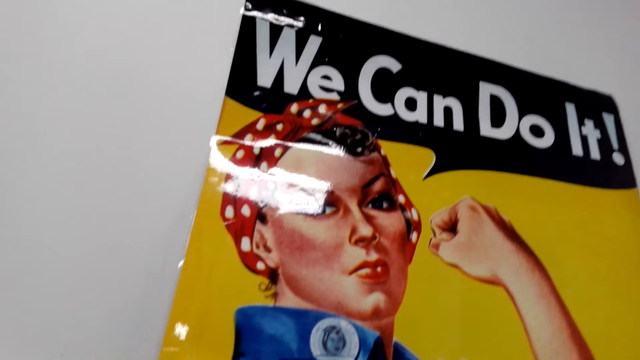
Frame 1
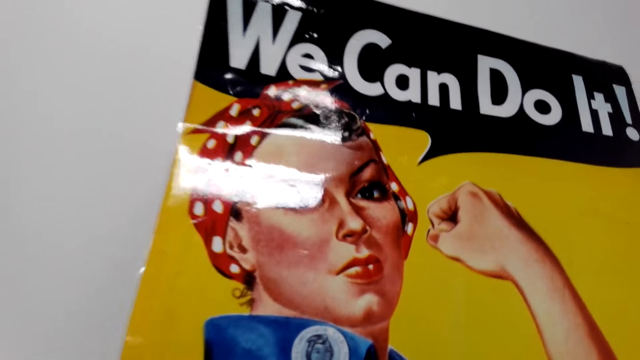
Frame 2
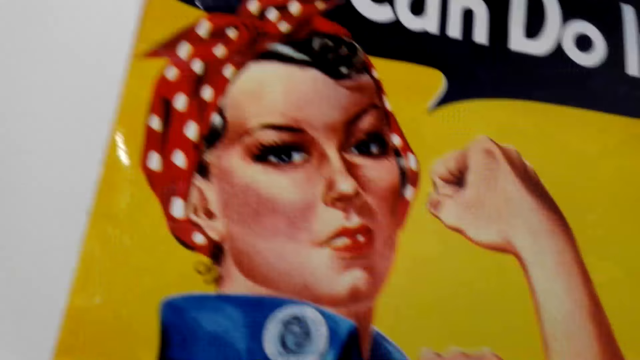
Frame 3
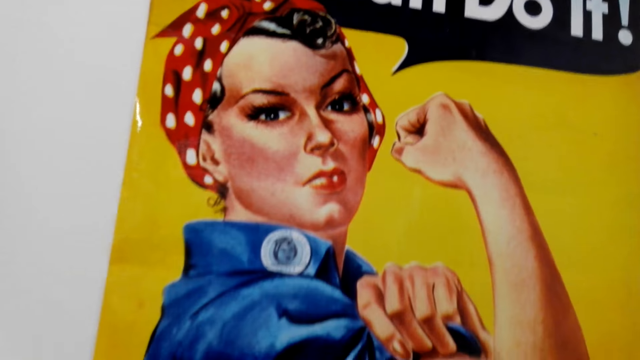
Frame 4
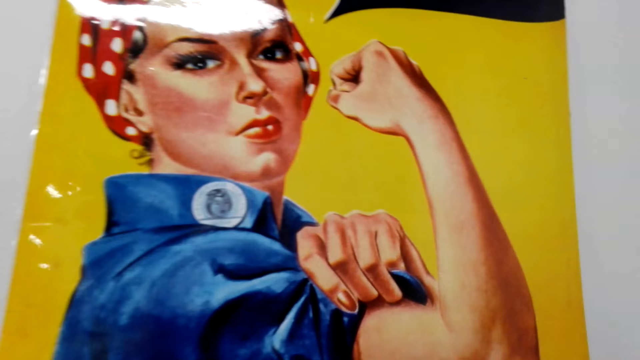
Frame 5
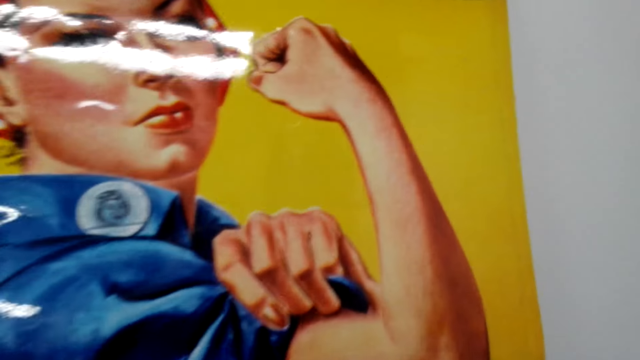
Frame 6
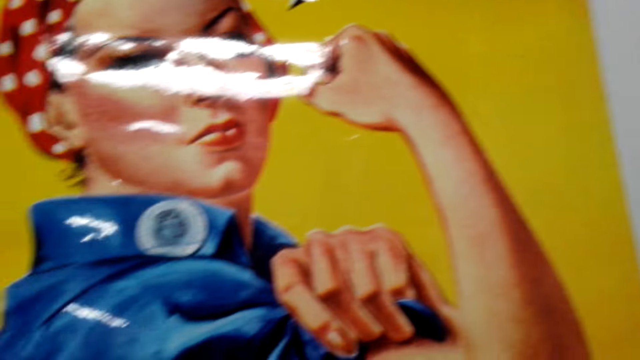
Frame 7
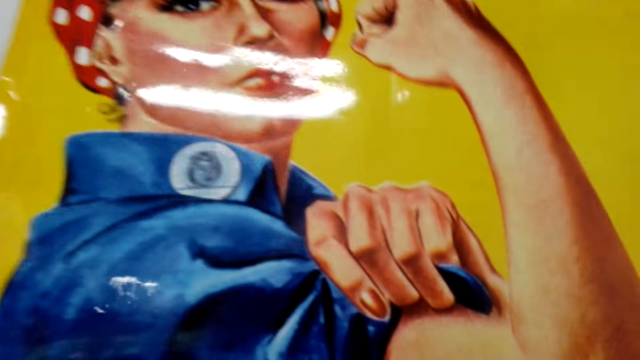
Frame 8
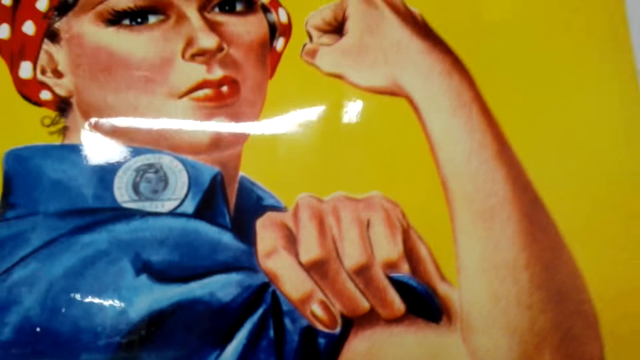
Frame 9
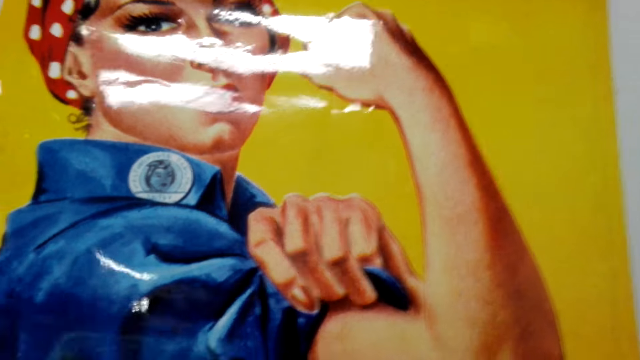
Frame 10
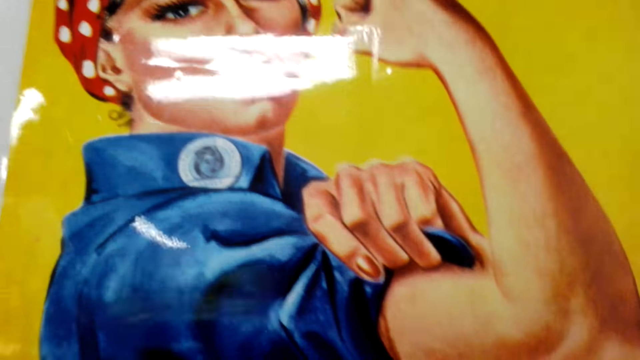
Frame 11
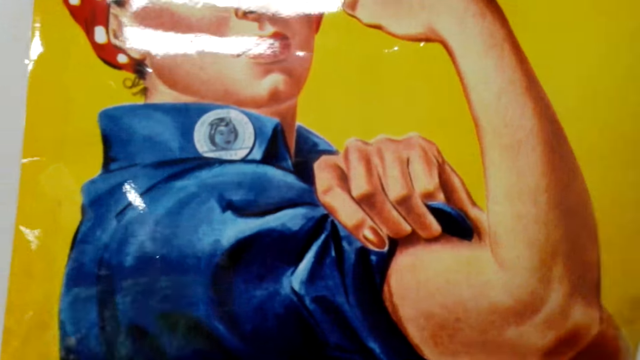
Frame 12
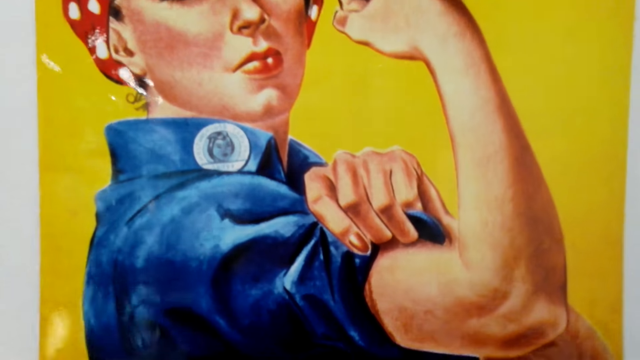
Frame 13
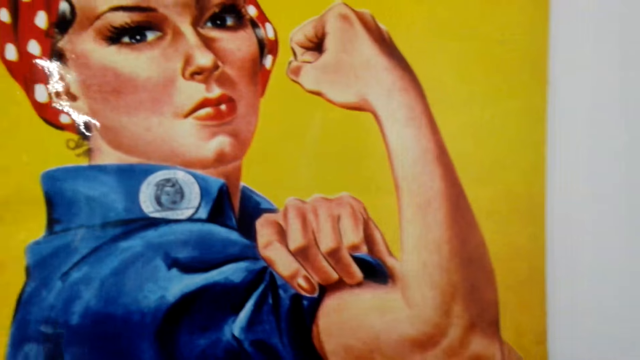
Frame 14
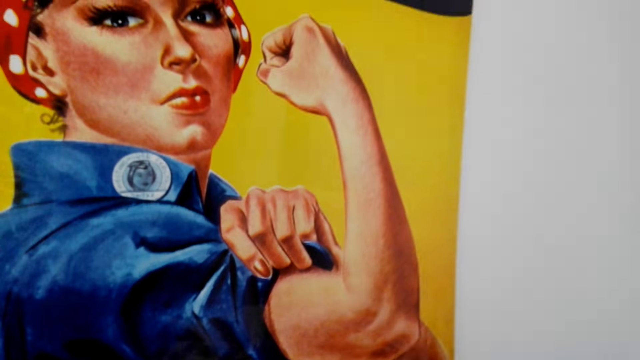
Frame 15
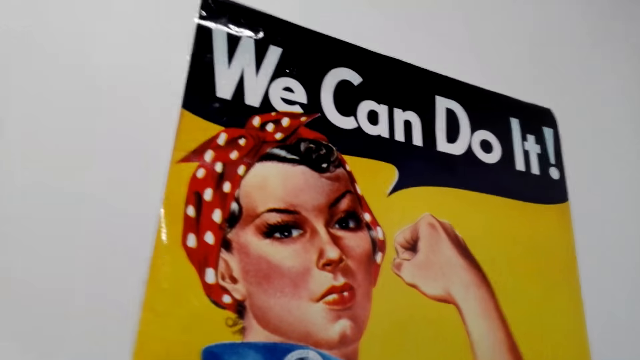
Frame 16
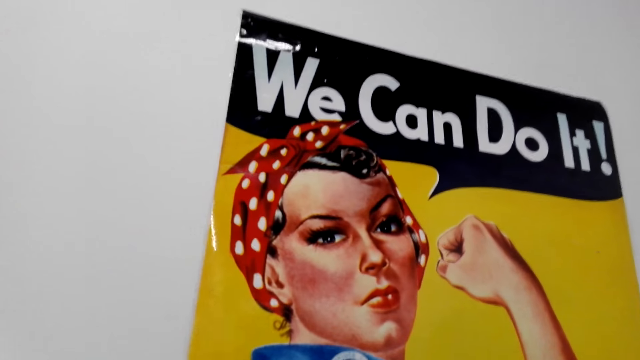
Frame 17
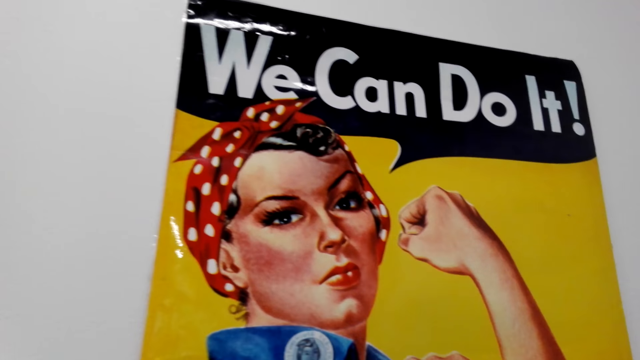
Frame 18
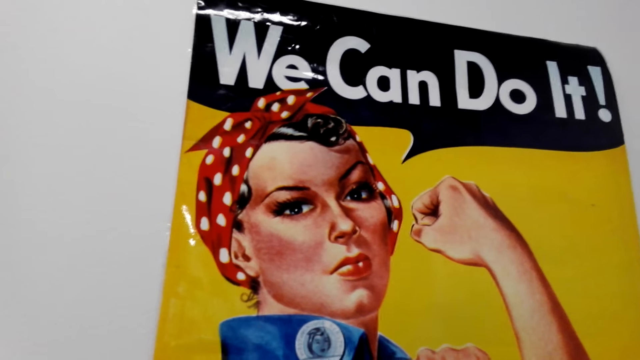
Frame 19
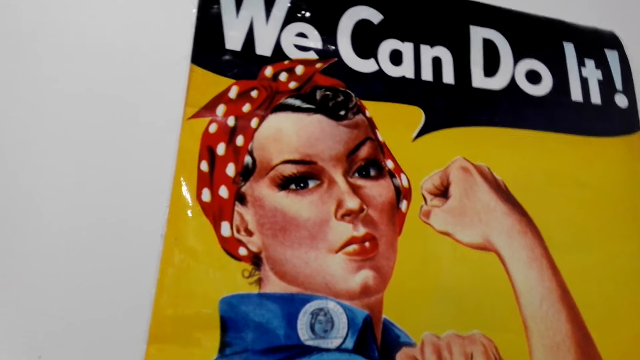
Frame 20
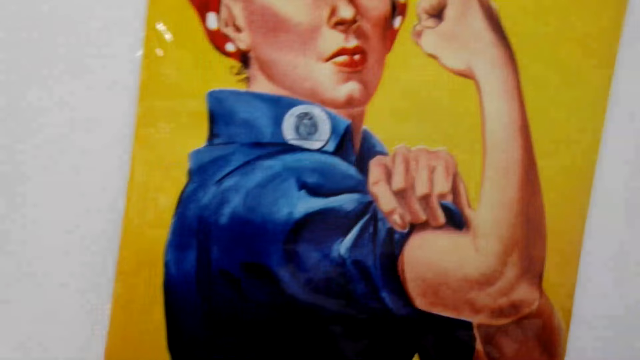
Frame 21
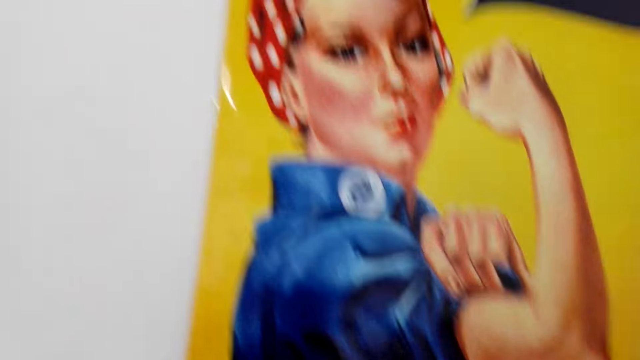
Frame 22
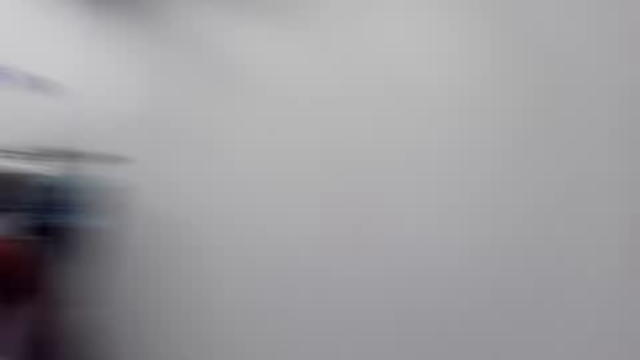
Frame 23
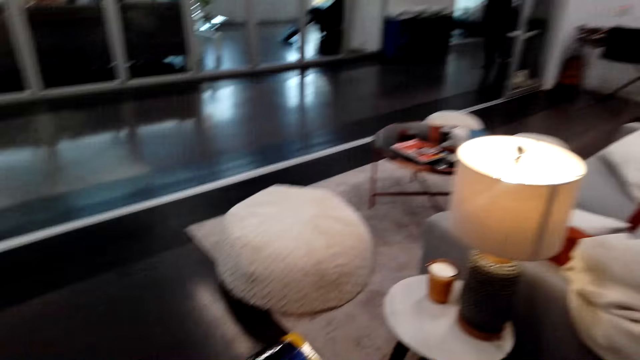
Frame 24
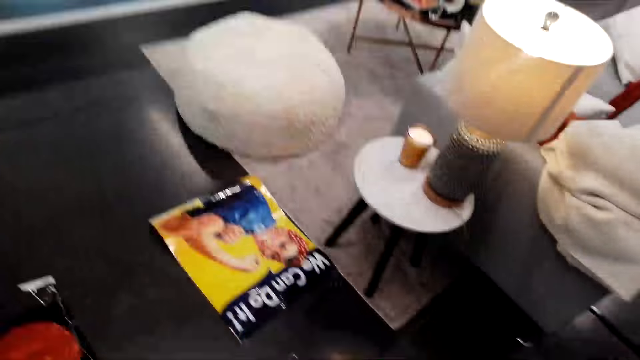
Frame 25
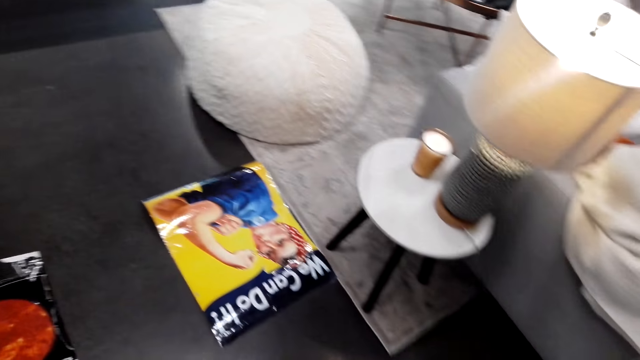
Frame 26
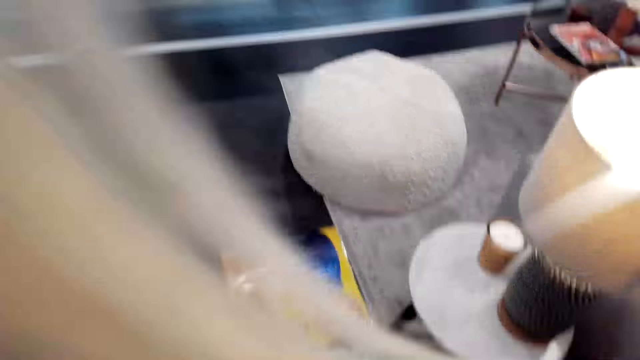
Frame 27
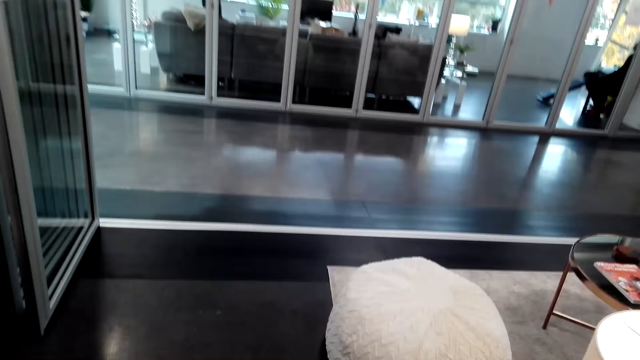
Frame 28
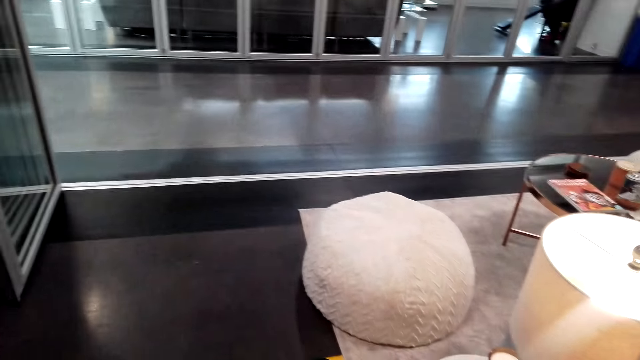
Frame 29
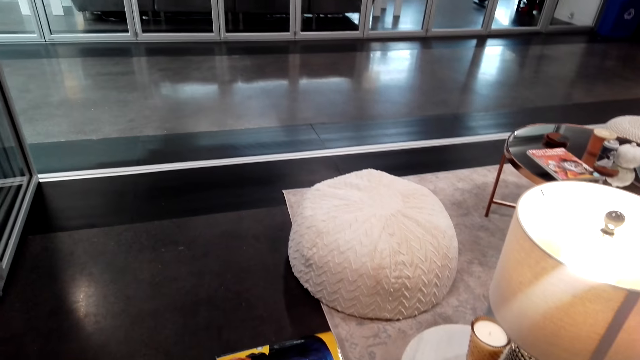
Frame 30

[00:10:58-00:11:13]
The camera wearer presses the poster against the wall. They look at the poster. They turn beside the wall to the other side. They look at the poster on the floor.

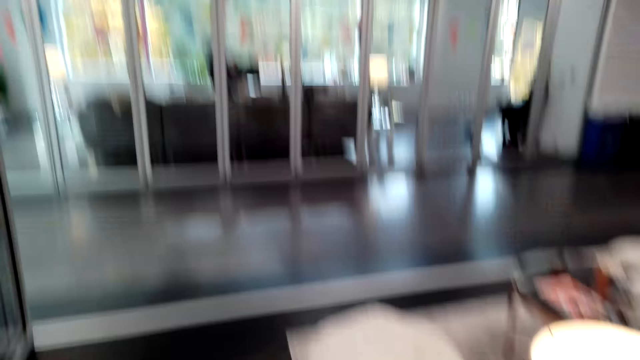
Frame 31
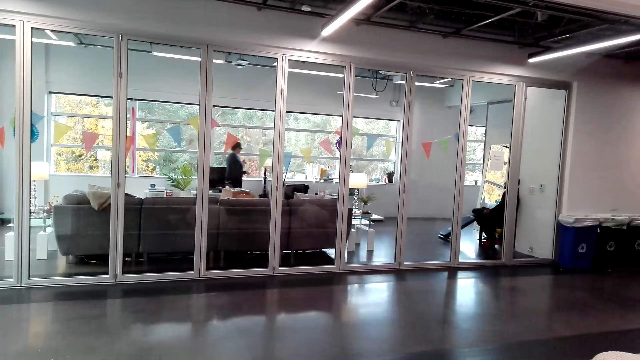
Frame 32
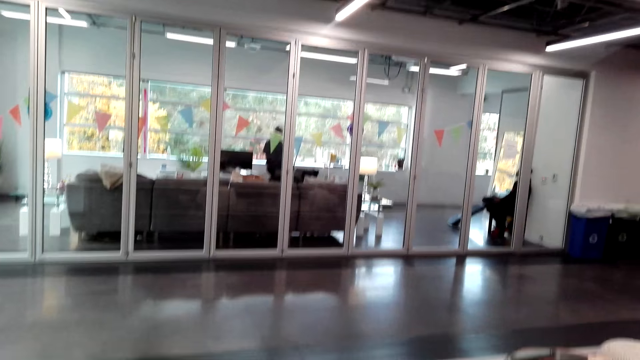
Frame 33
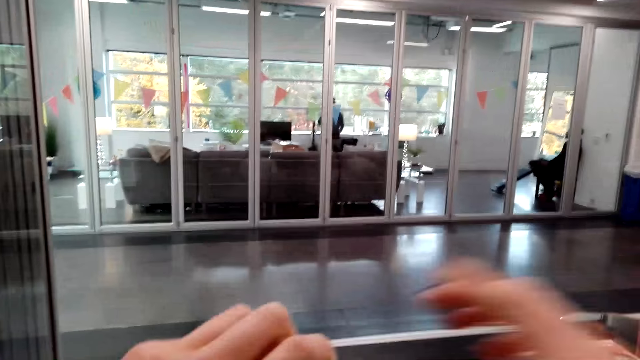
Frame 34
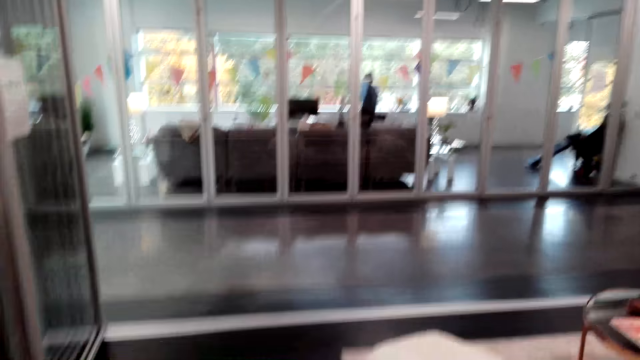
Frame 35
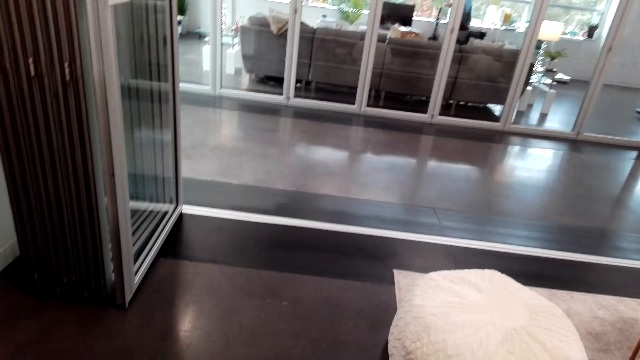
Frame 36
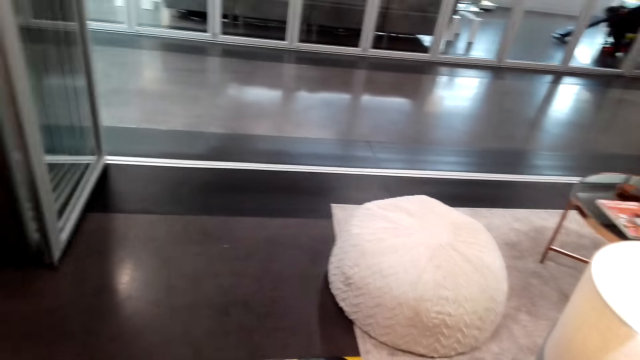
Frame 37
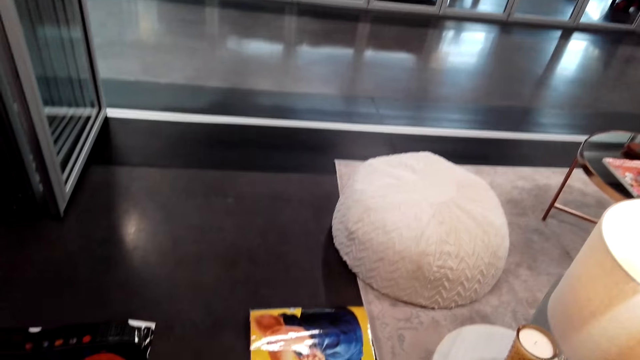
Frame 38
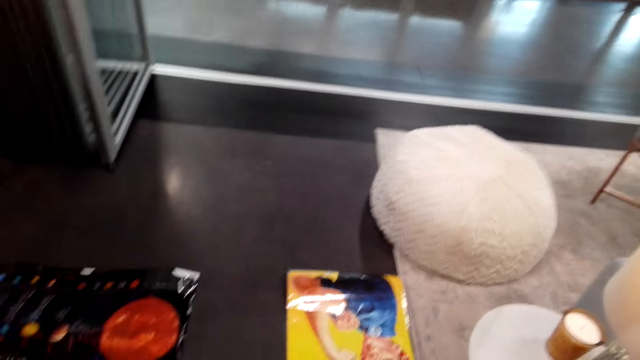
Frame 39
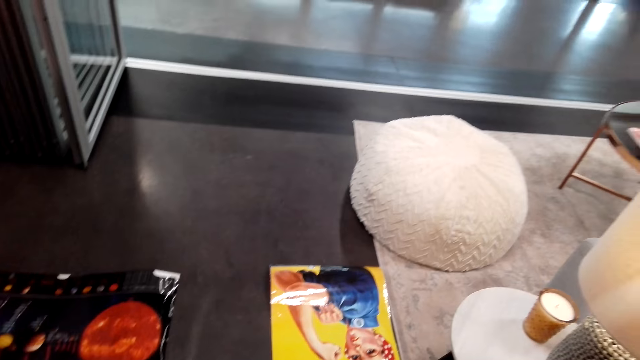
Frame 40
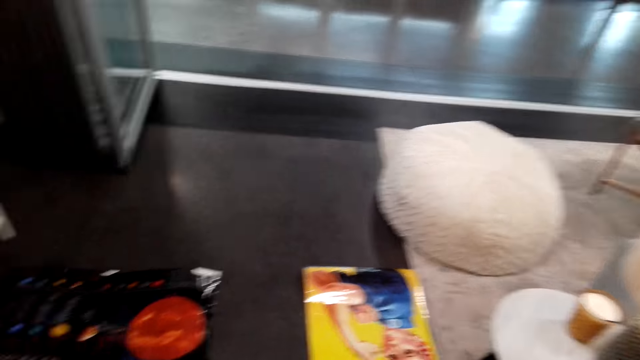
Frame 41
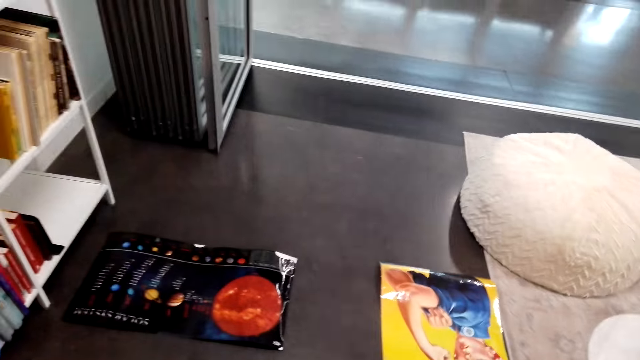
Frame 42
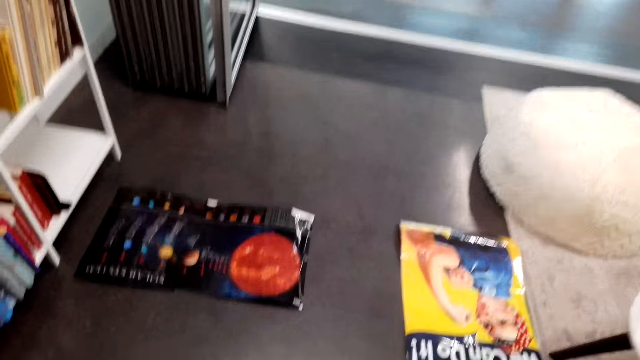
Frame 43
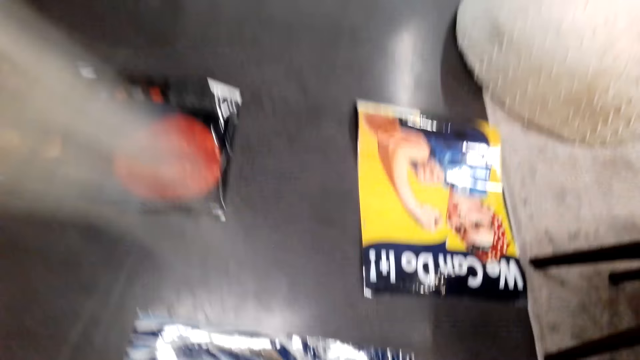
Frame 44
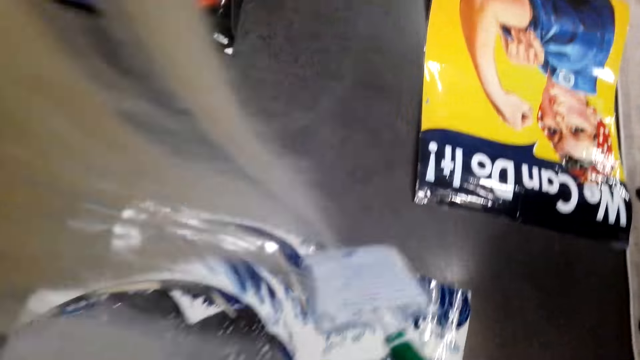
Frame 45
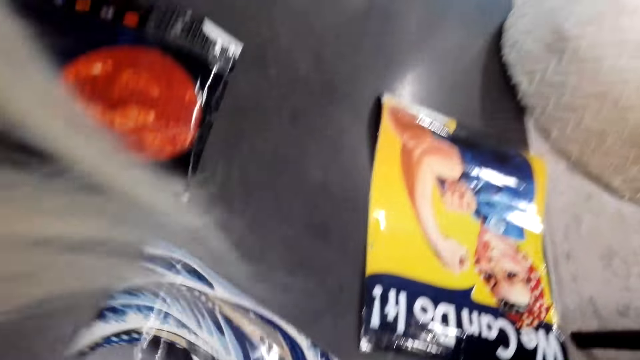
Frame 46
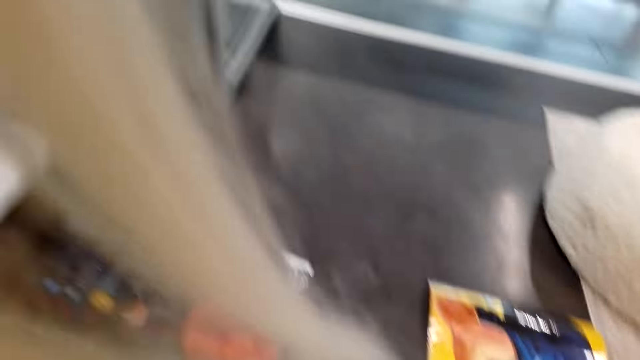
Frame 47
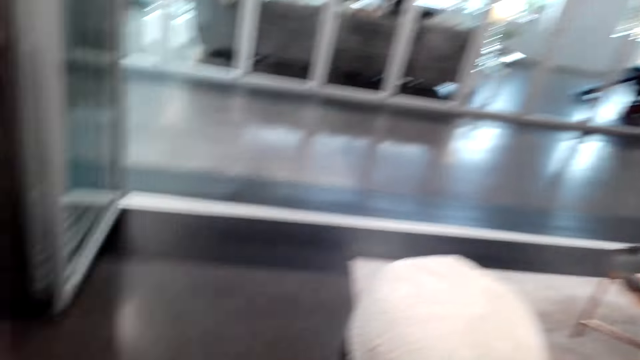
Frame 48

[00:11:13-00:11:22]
The camera wearer looks around the house. He looks at the door panel. He moves his hands. He looks at the posters on the floor. He picks up the poster.
